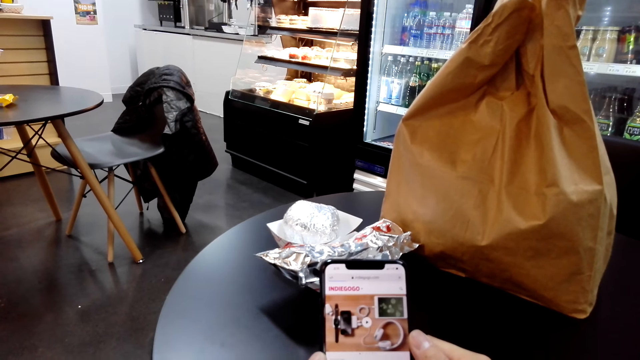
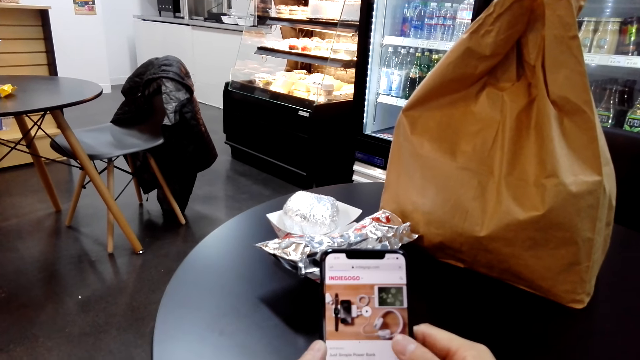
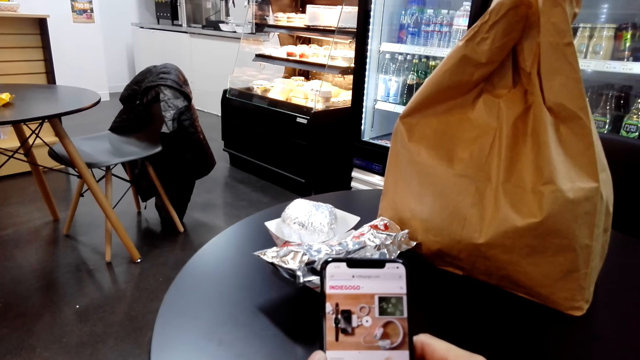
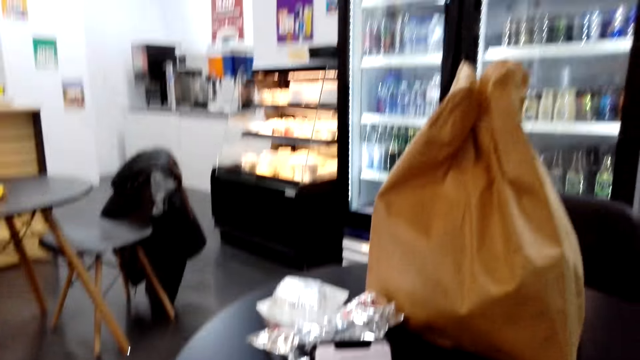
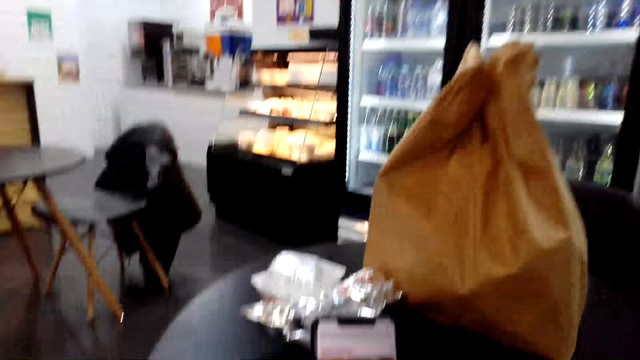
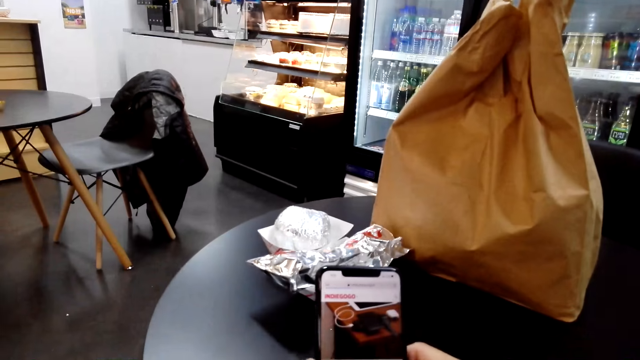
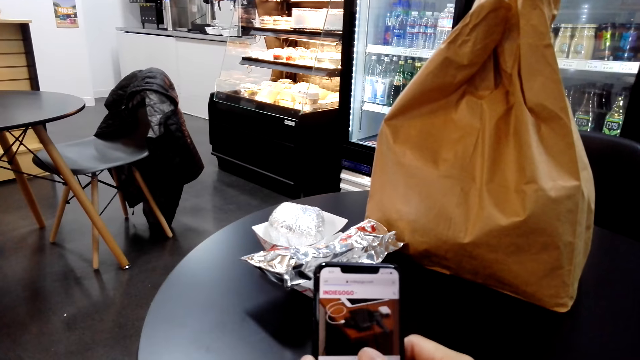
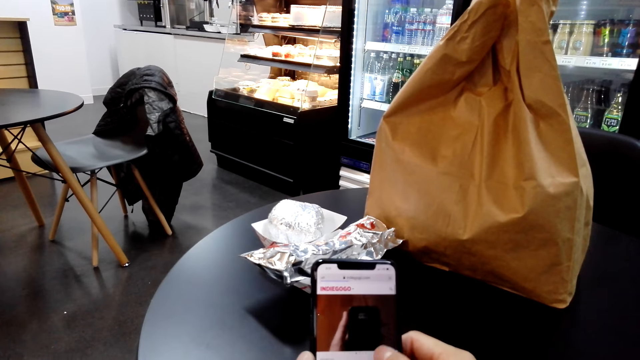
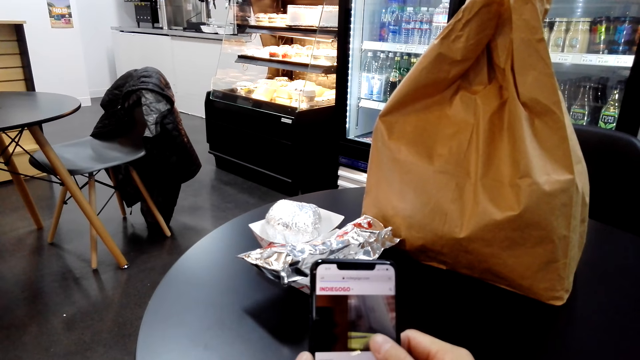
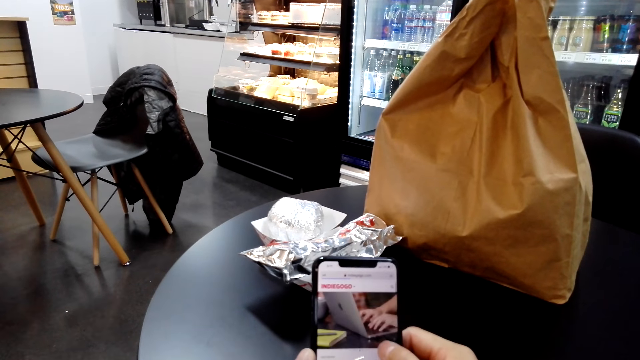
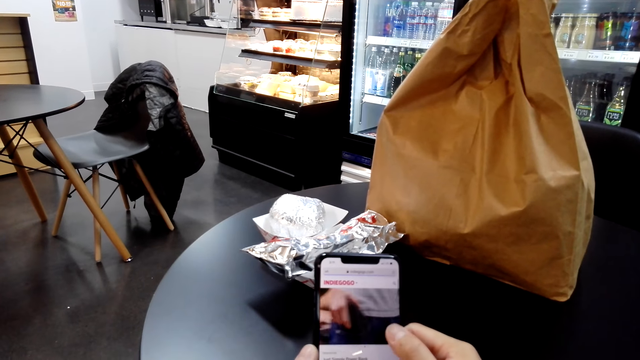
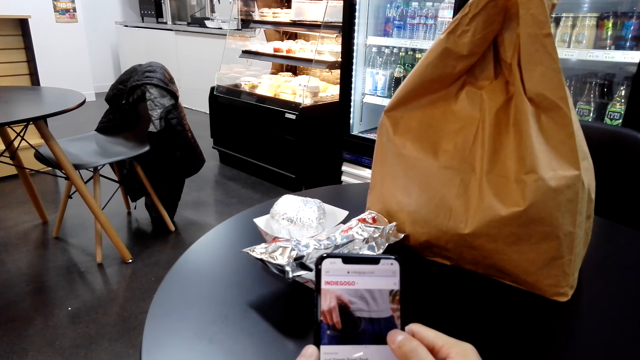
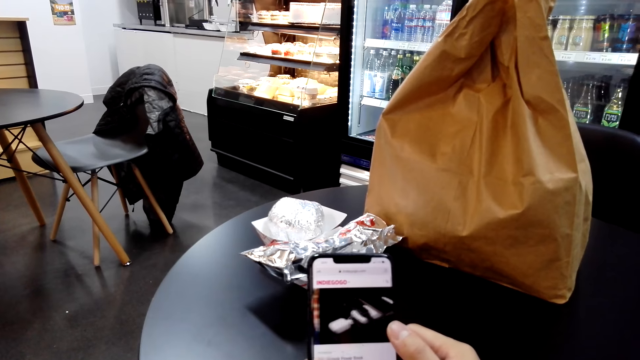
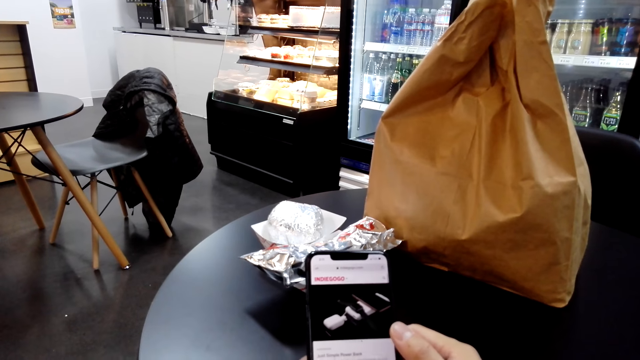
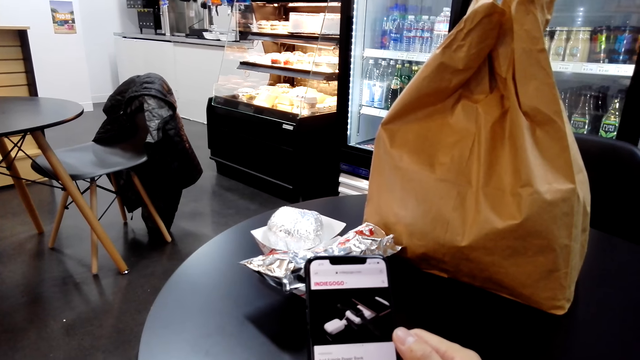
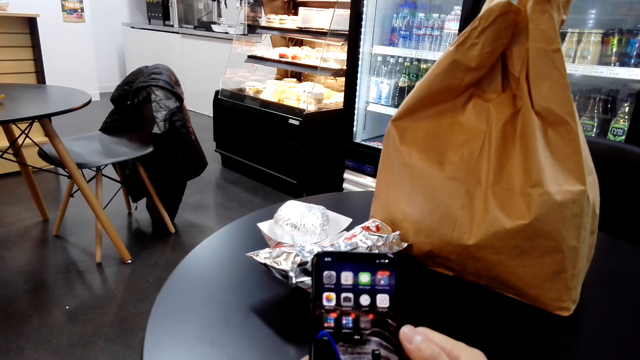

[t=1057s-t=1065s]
A man talks. The camera wearer scrolls on the phone.

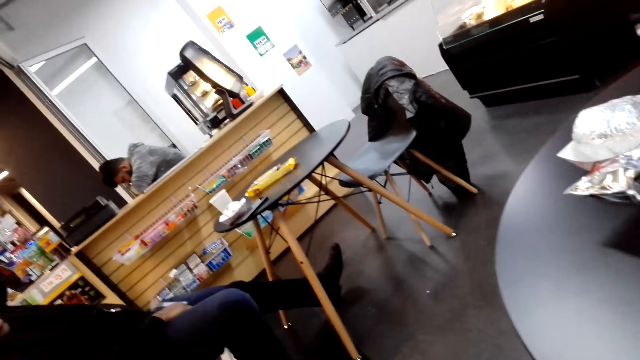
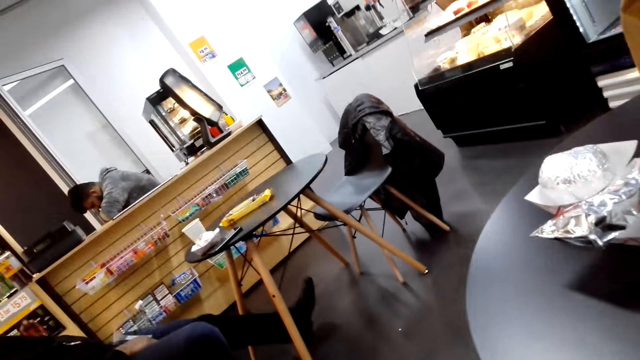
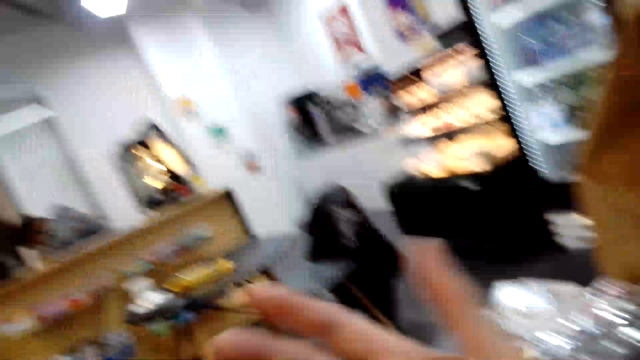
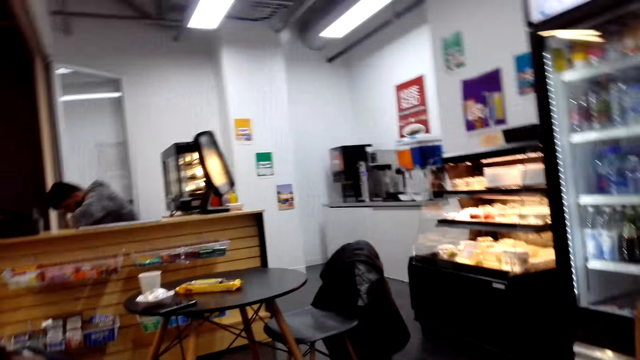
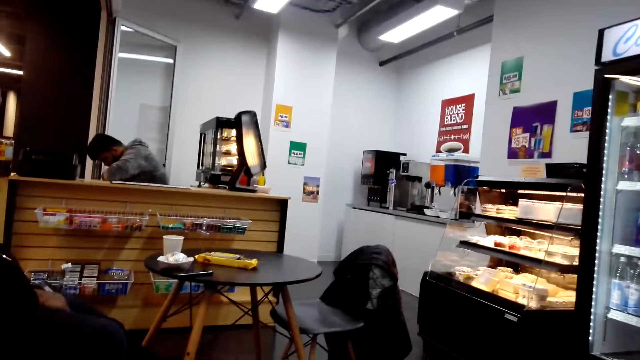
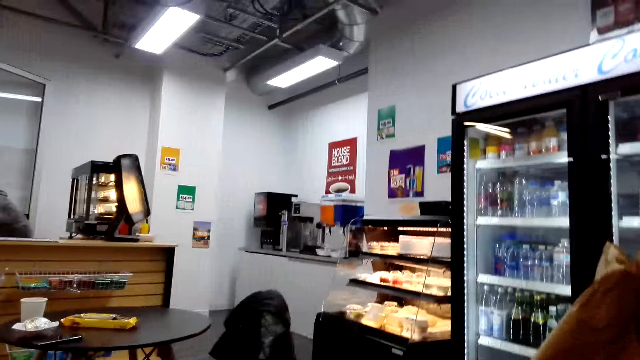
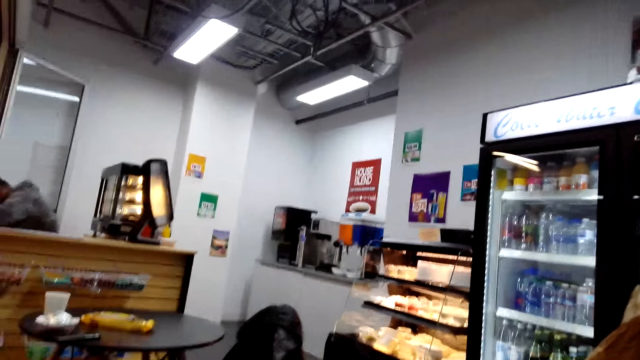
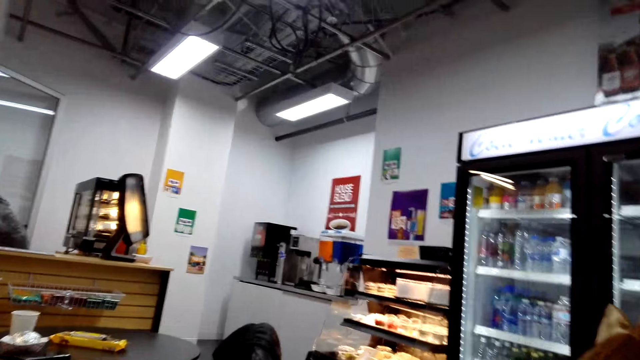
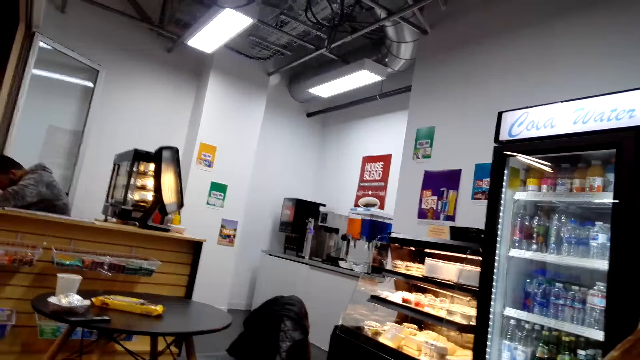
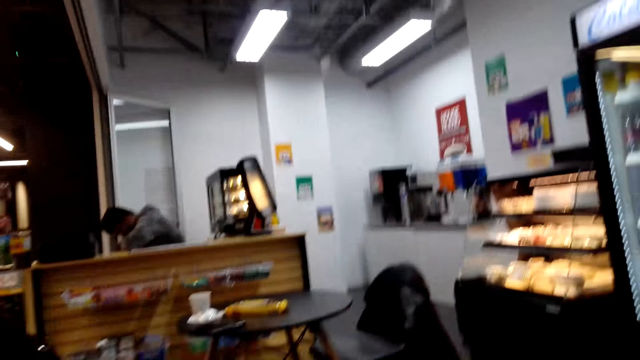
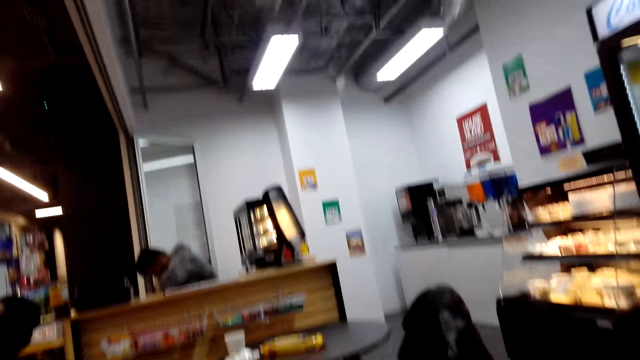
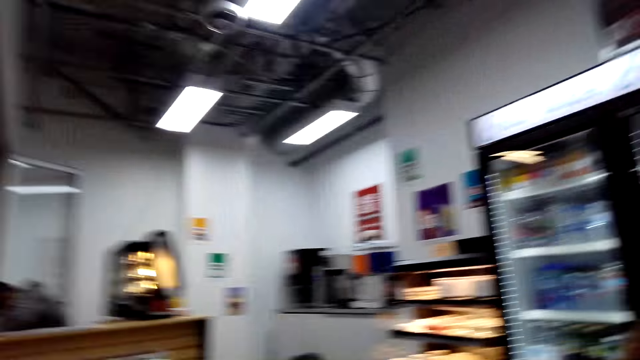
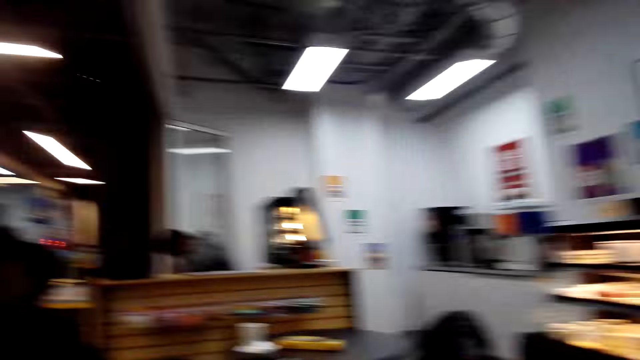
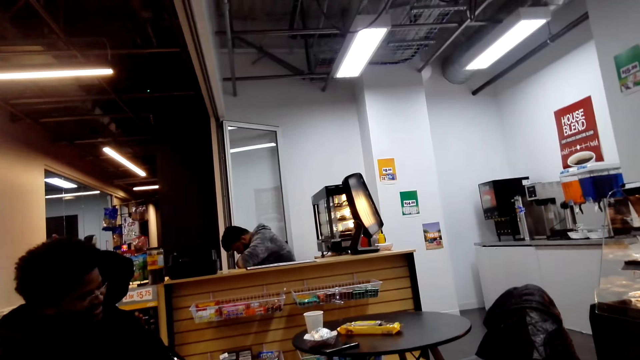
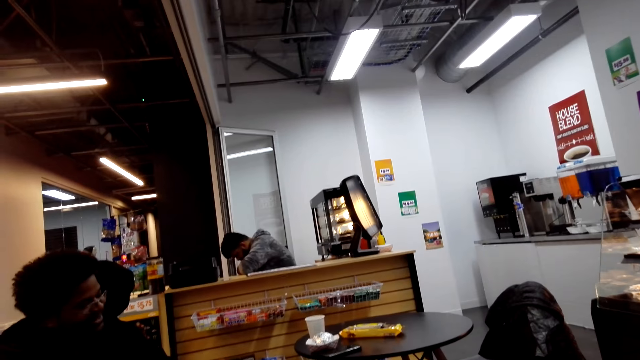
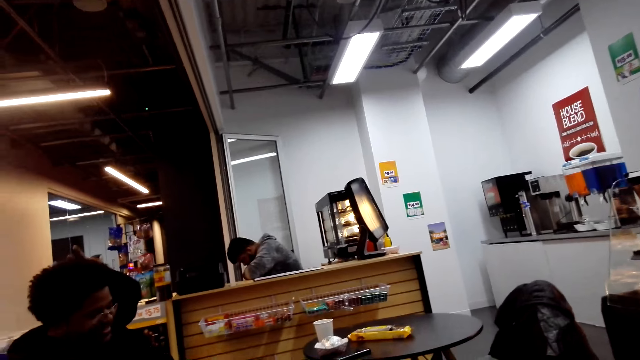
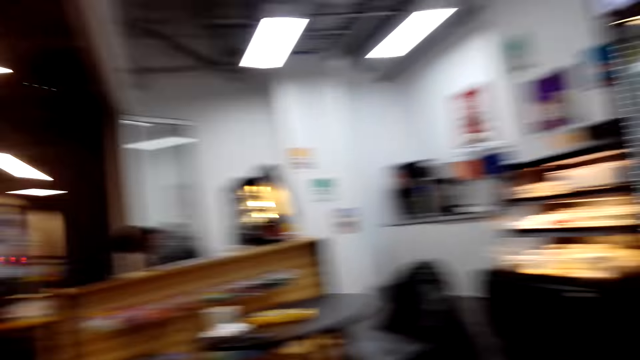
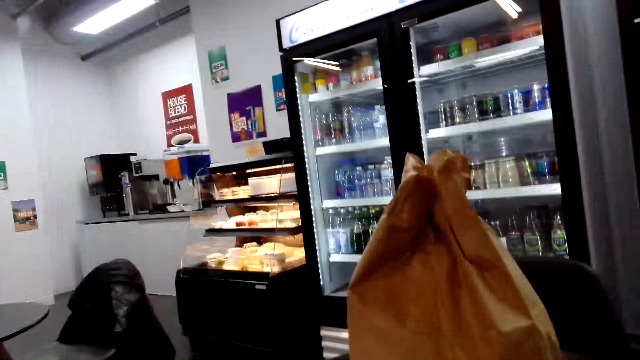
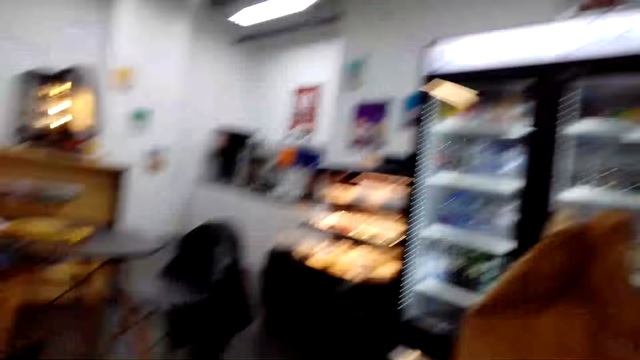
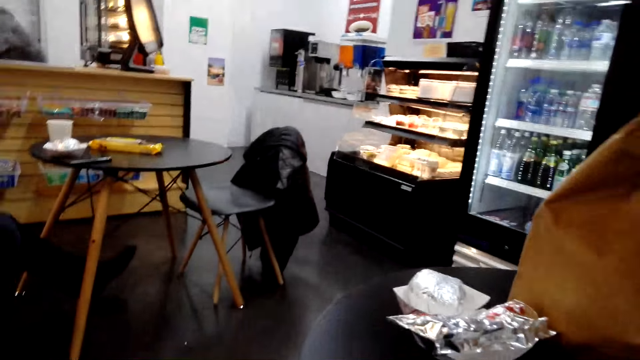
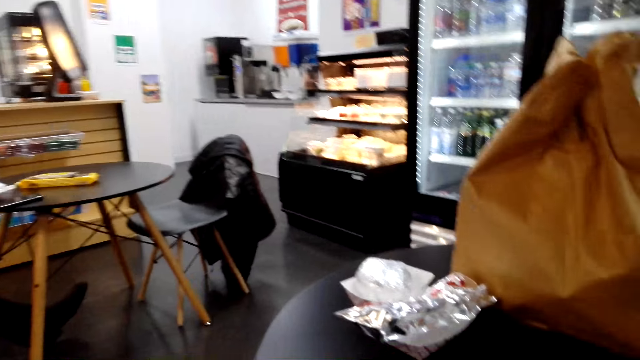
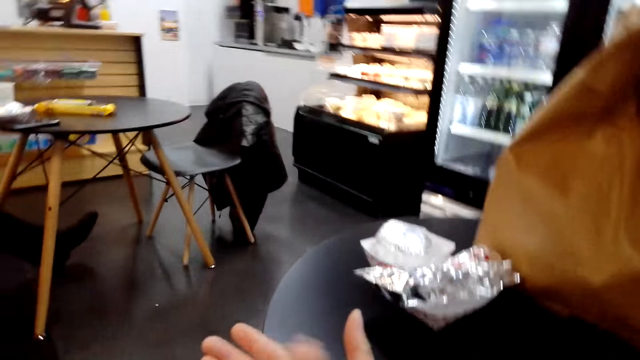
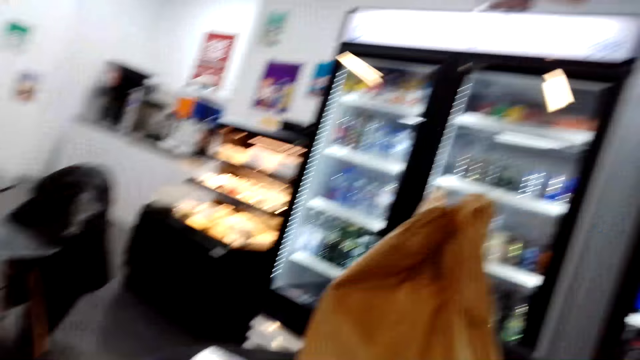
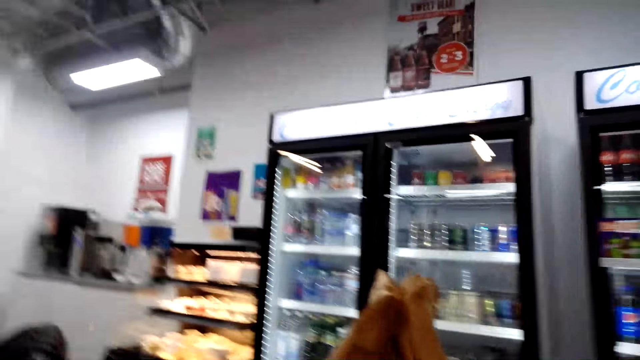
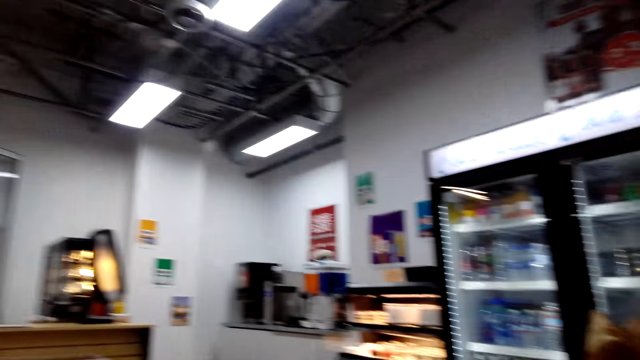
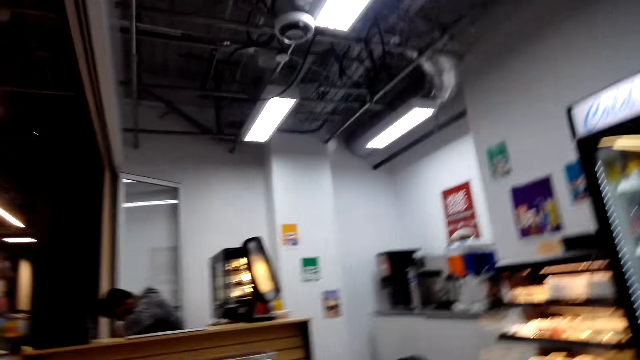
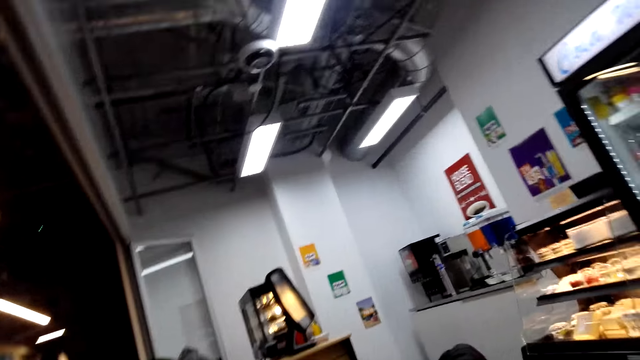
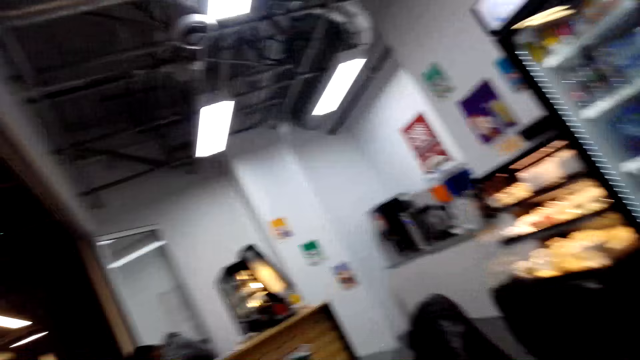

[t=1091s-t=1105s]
The camera wearer moves his hand. A man talks with the camera wearer. The camera wearer looks around.
